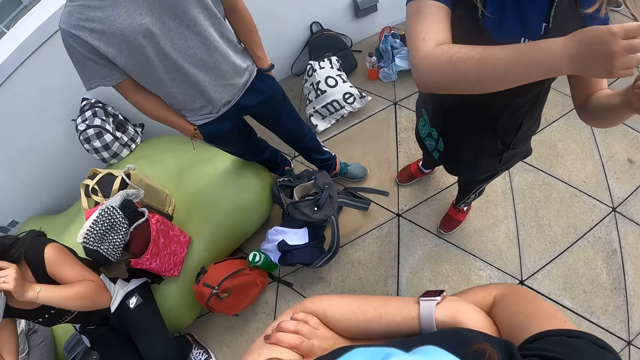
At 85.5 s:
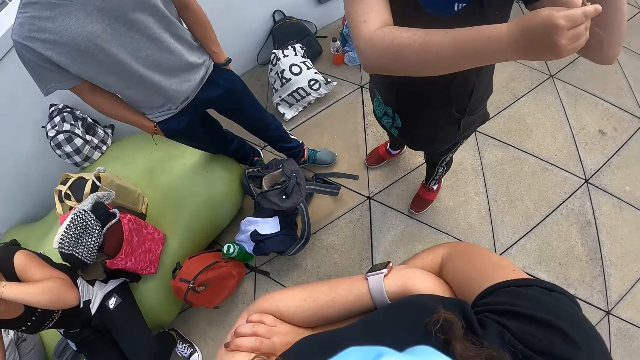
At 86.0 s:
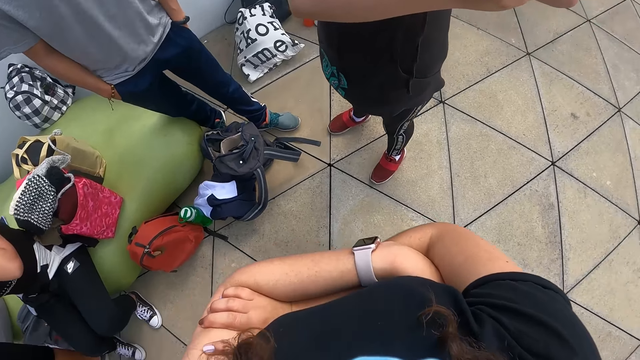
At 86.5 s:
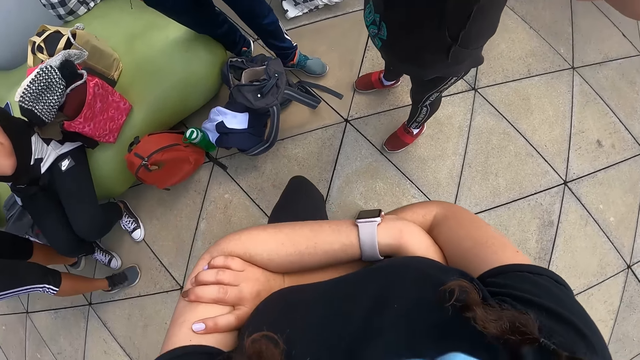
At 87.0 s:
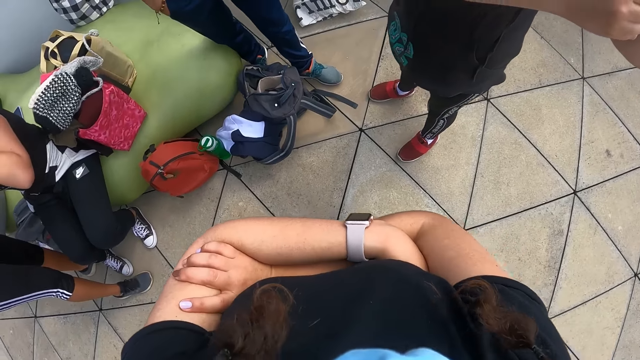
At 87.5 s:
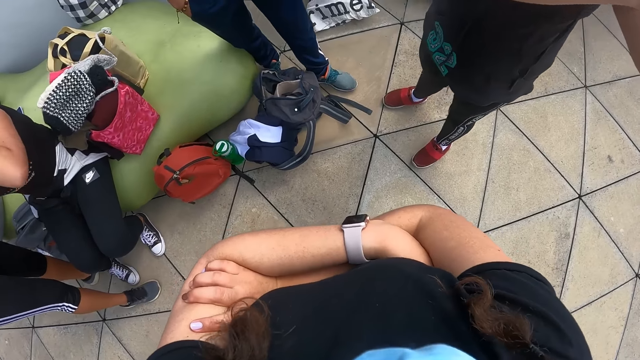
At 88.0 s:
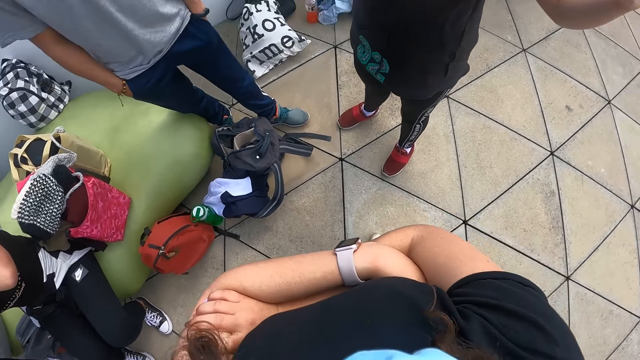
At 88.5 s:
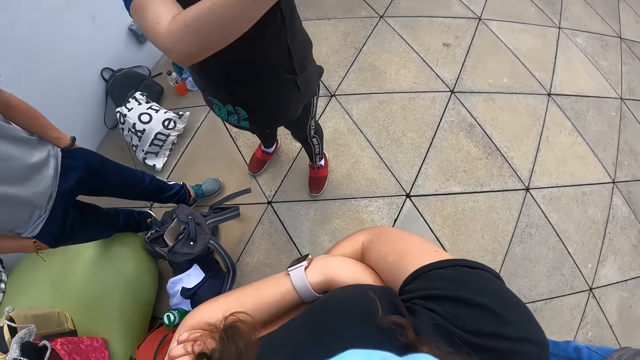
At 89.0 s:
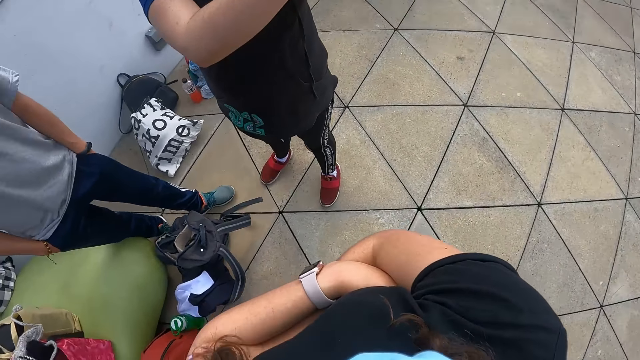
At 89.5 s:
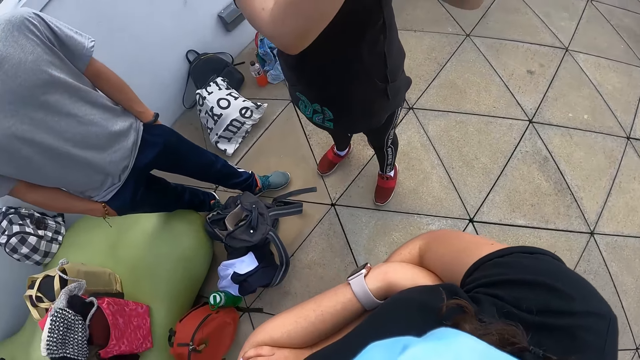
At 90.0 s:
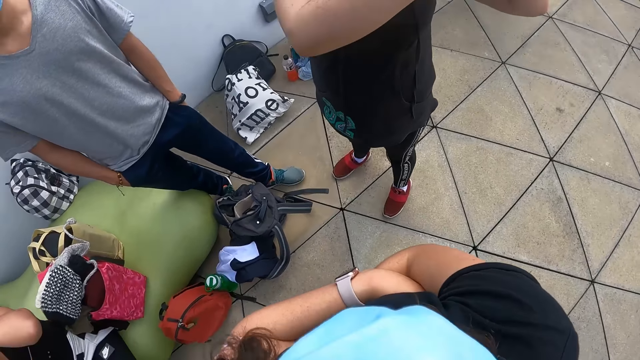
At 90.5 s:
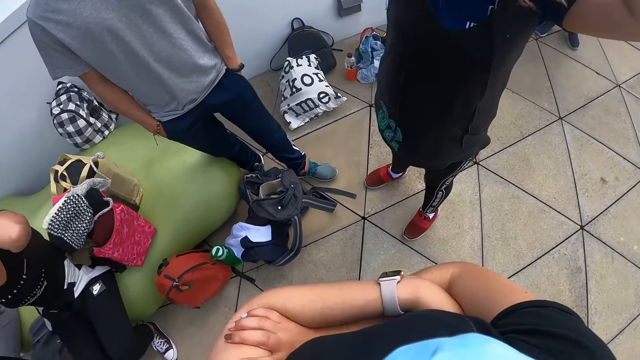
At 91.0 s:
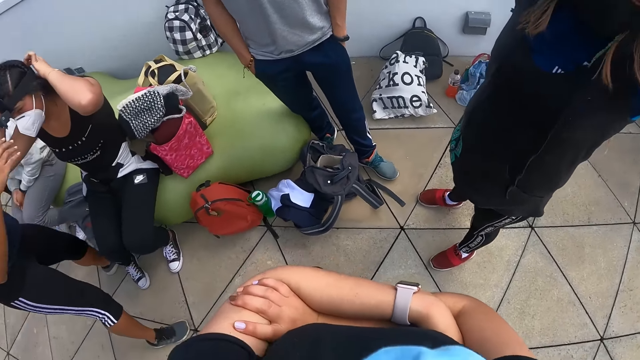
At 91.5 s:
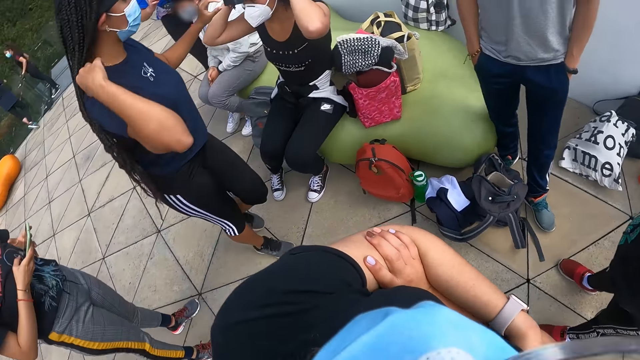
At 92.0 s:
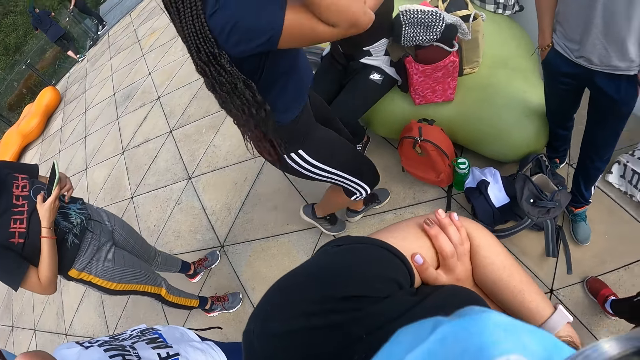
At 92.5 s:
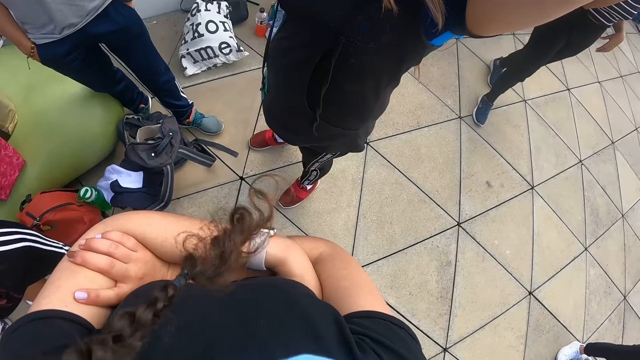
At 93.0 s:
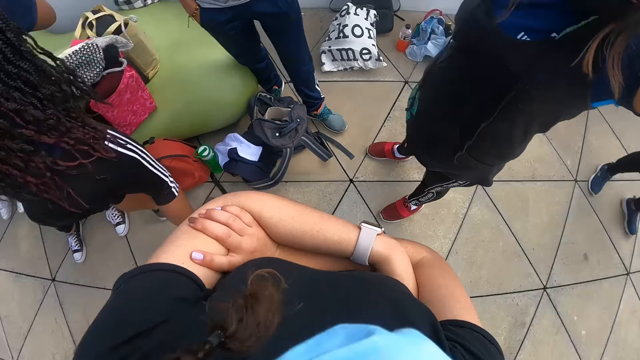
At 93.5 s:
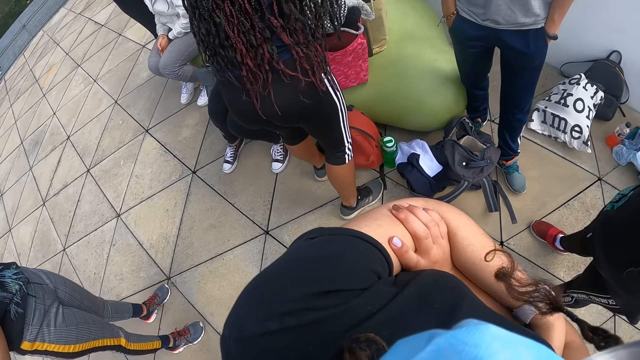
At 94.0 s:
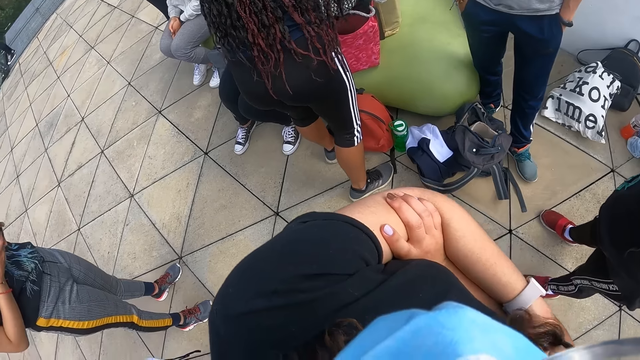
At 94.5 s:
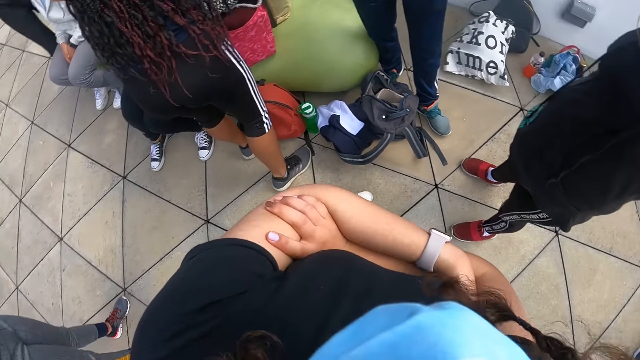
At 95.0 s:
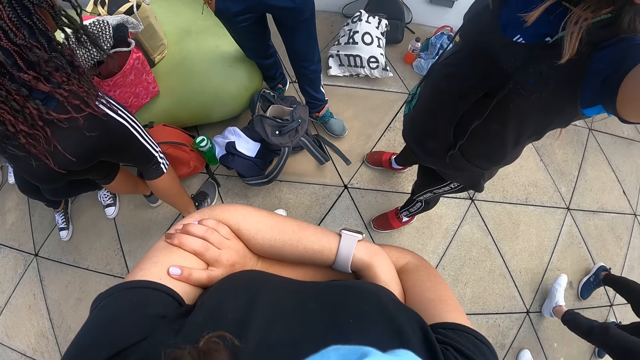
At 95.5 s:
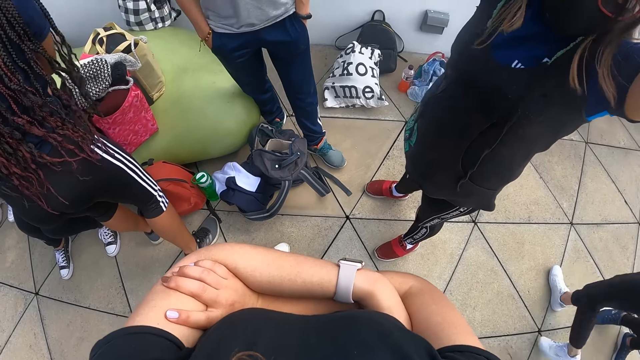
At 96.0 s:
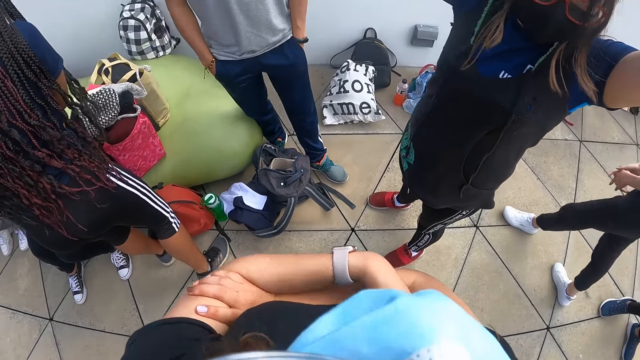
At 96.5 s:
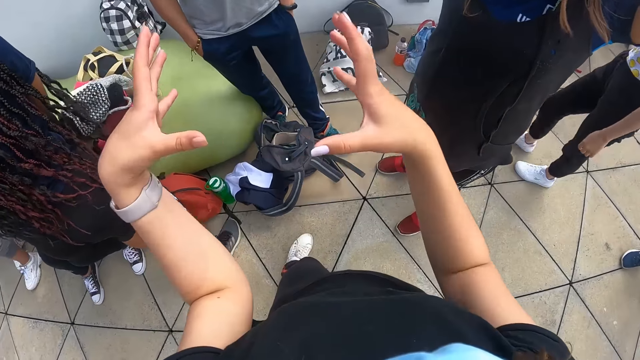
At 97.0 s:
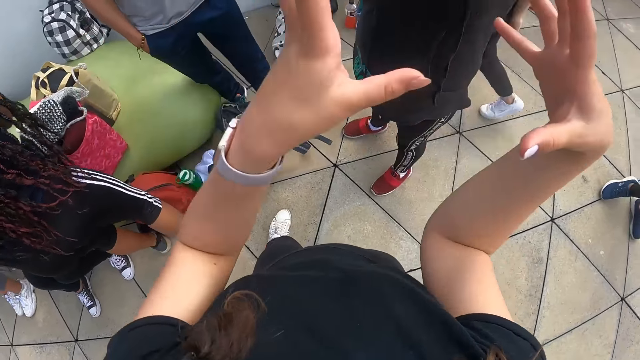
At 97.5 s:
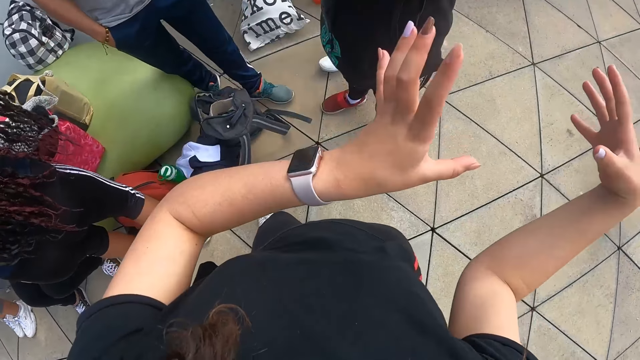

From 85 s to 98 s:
The camera wearer converses with a person and another person. They turn left. A woman holds a phone with both hands. The camera wearer turns front. They turn left. They turn front. They put hands apart. They converse with the first person and the other person.

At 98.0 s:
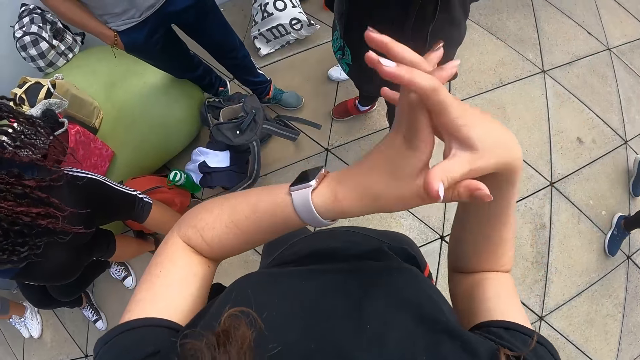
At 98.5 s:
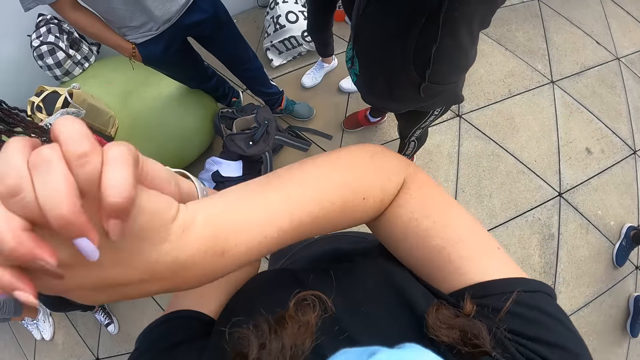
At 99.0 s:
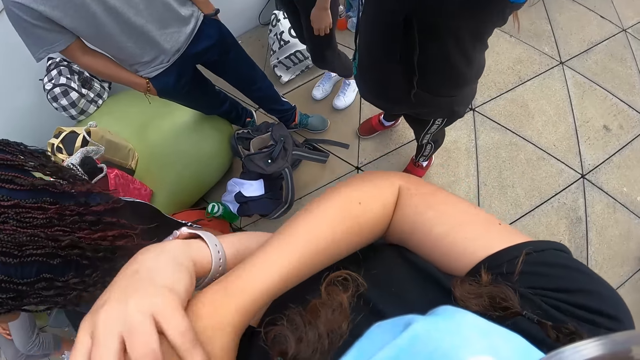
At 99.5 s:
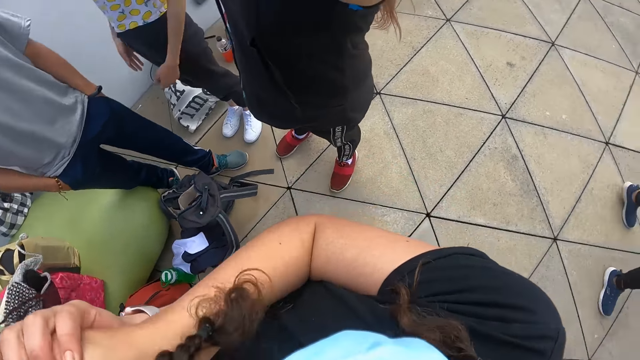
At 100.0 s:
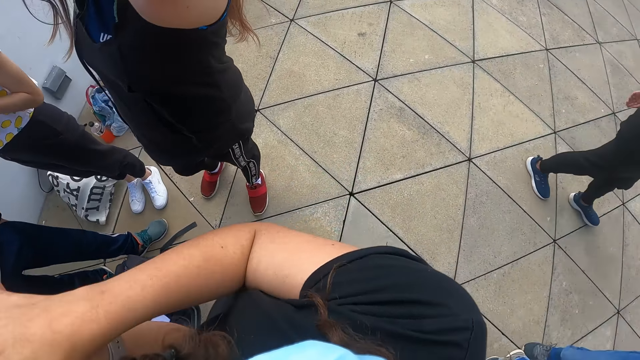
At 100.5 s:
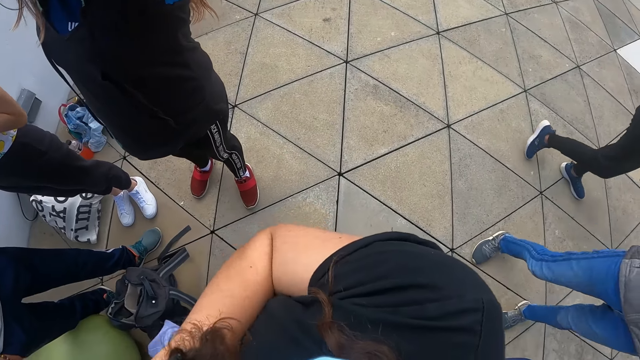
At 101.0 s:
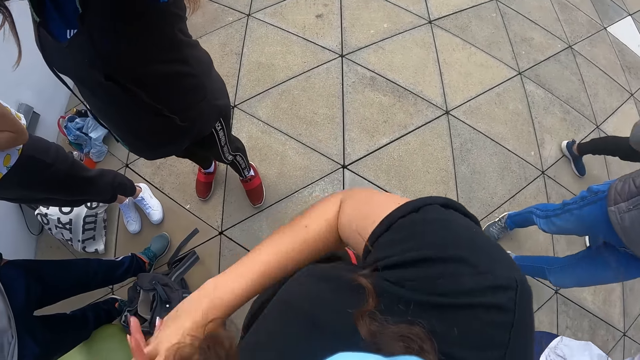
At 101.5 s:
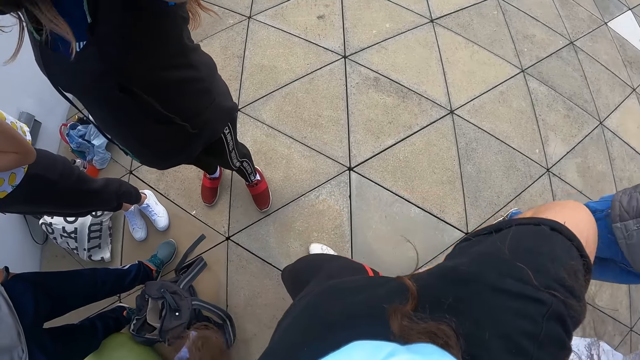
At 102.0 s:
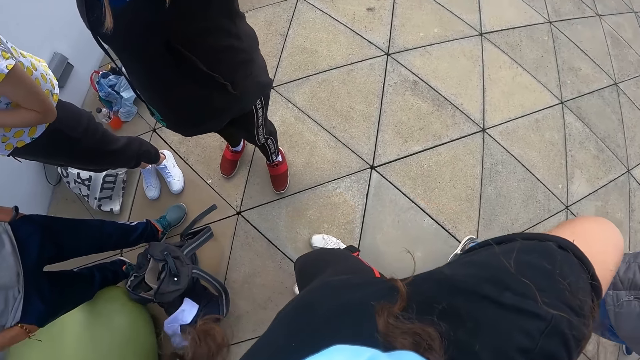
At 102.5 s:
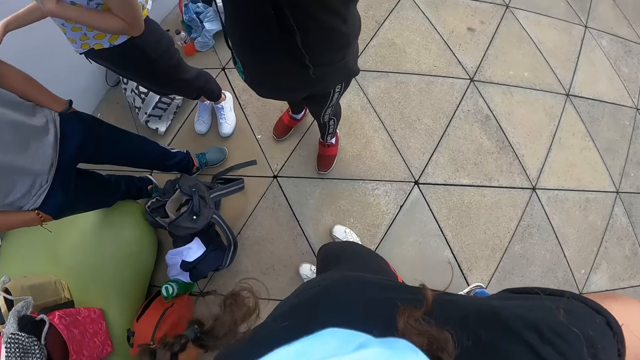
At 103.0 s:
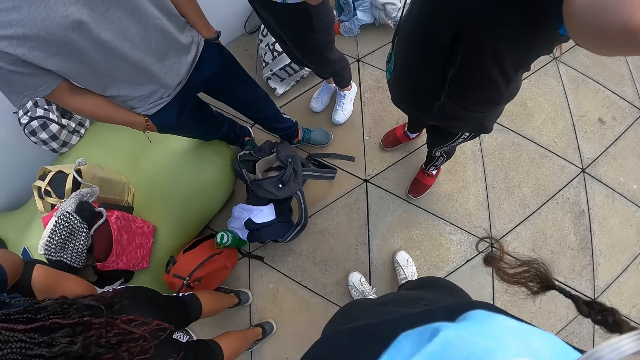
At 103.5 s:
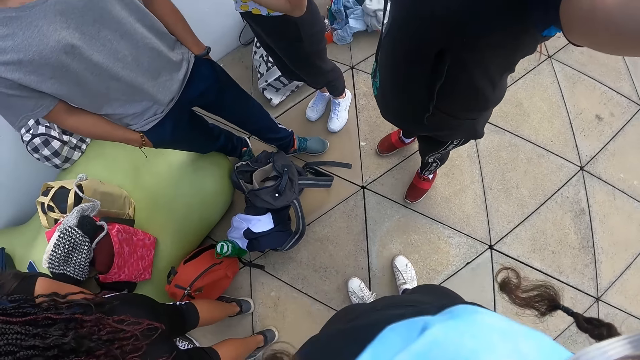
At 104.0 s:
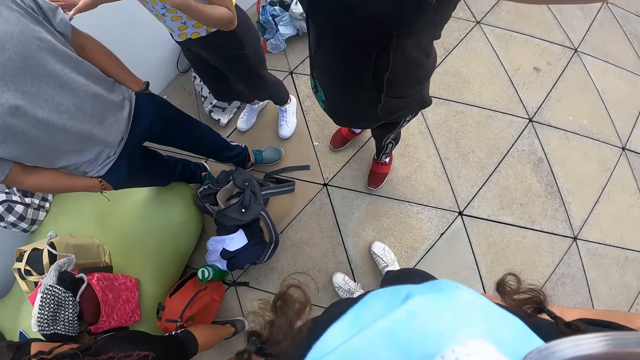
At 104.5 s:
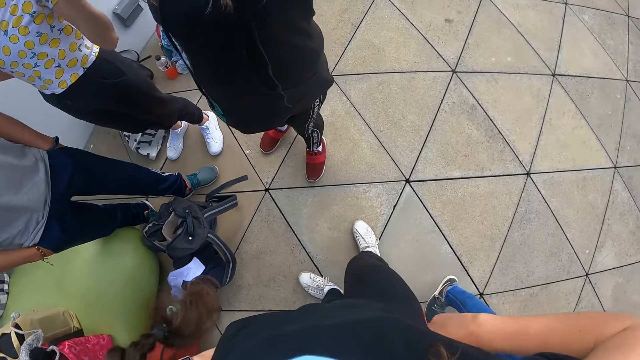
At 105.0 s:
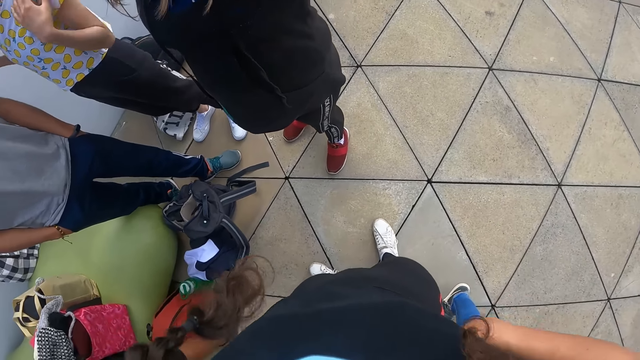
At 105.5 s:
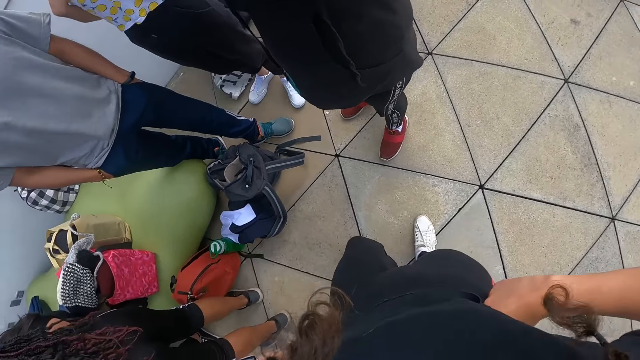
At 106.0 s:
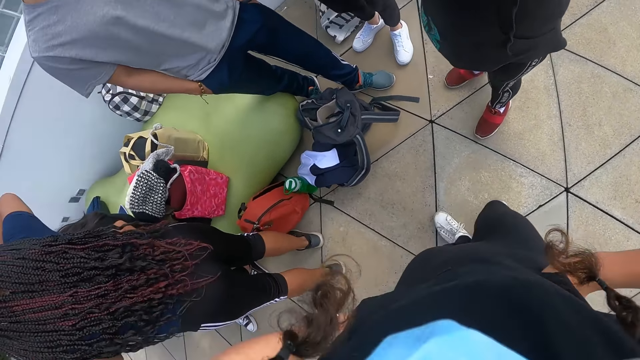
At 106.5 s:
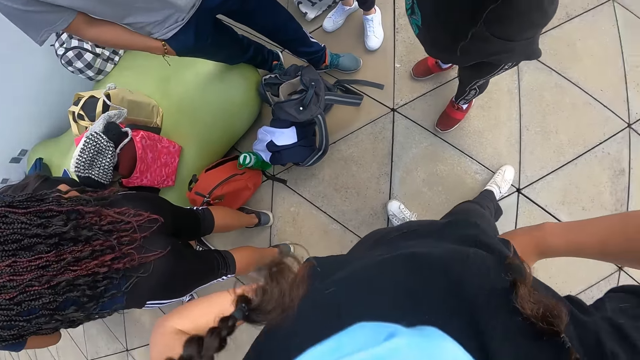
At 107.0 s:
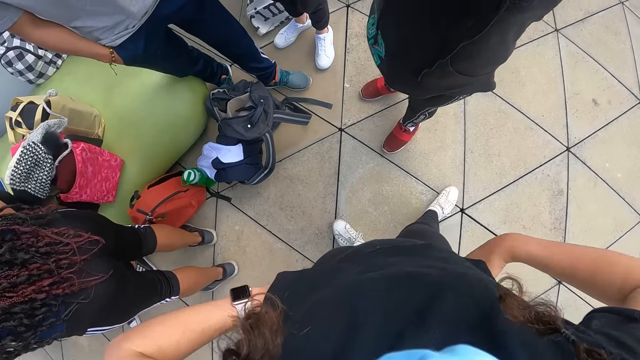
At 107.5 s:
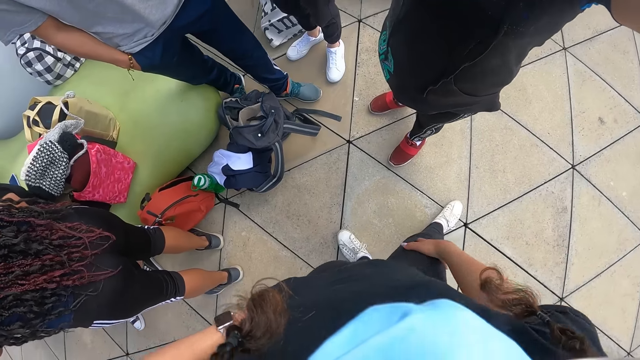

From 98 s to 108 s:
The camera wearer criss-crosses fingers. She turns right. She turns front. She turns right. She turns front. She touches her right knee with her right hand.
